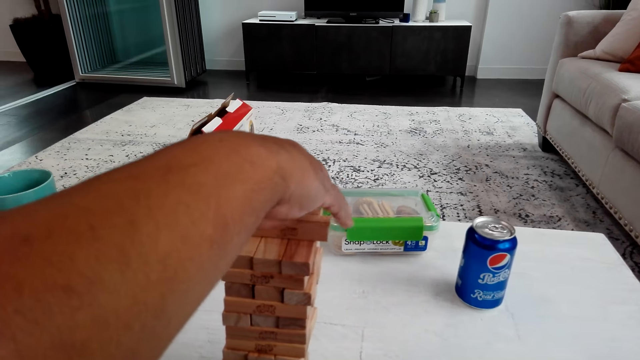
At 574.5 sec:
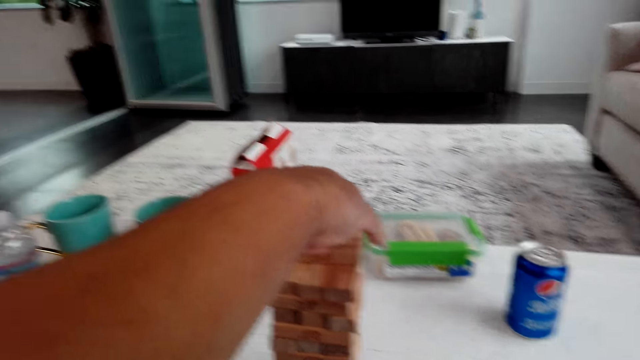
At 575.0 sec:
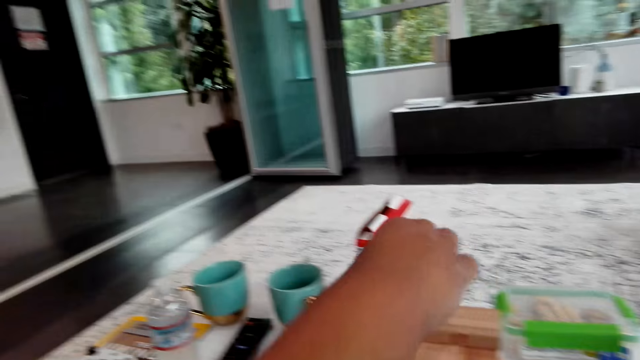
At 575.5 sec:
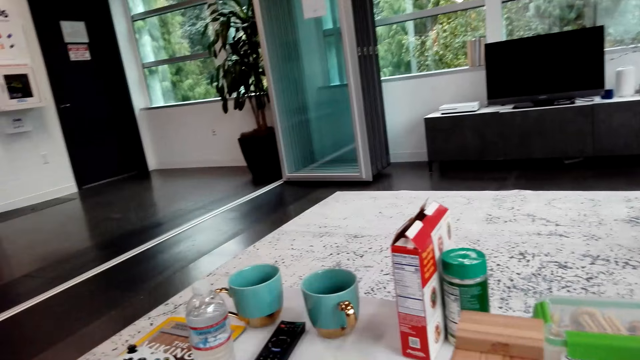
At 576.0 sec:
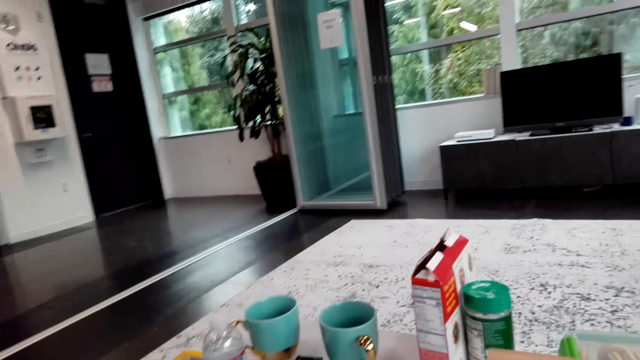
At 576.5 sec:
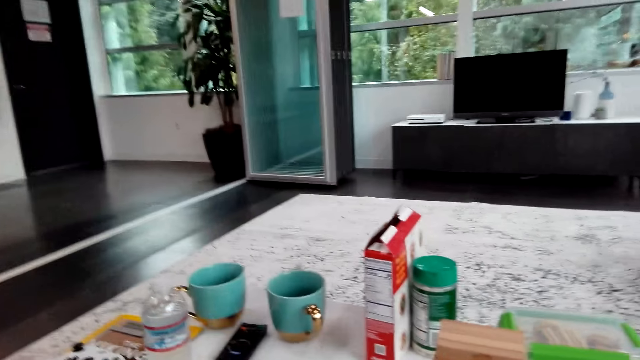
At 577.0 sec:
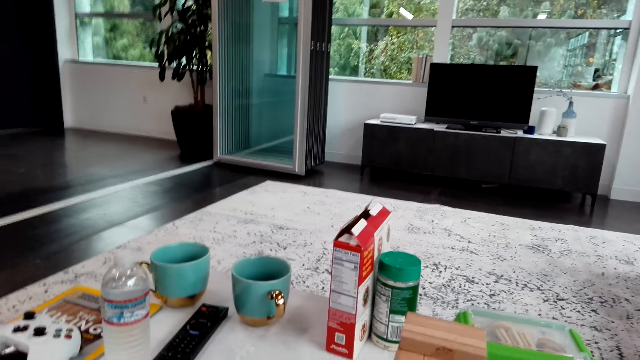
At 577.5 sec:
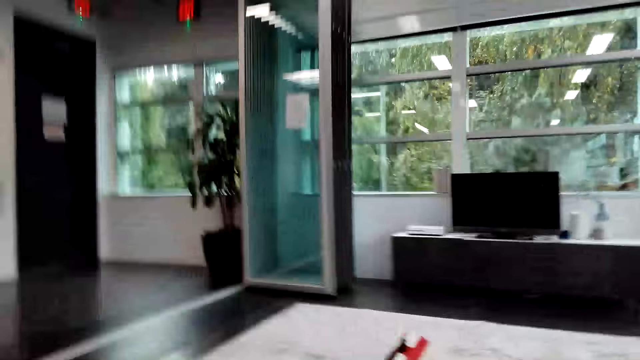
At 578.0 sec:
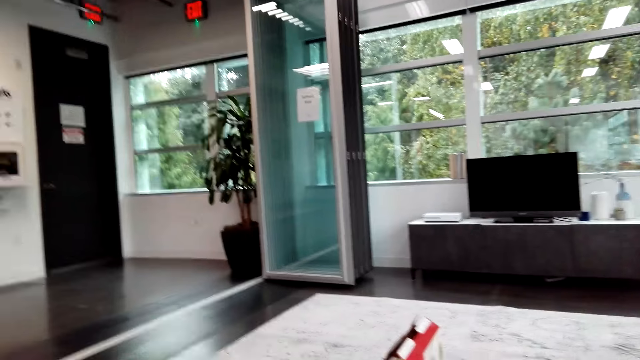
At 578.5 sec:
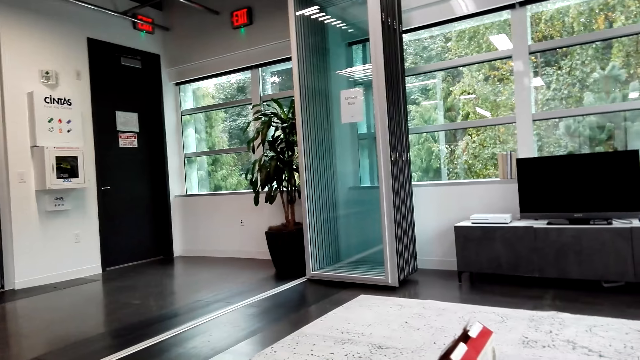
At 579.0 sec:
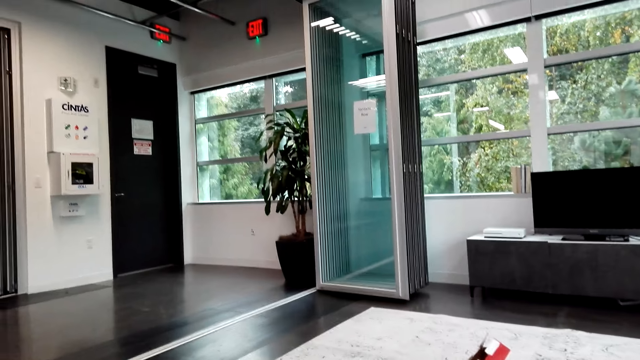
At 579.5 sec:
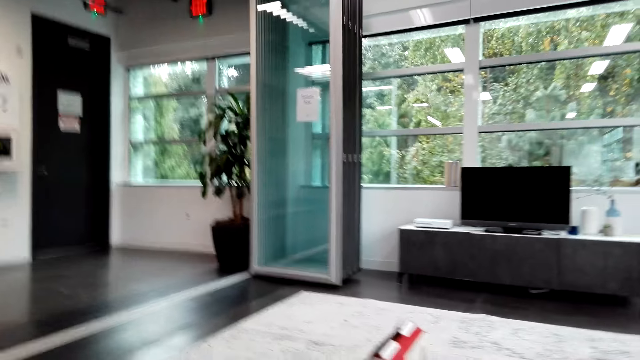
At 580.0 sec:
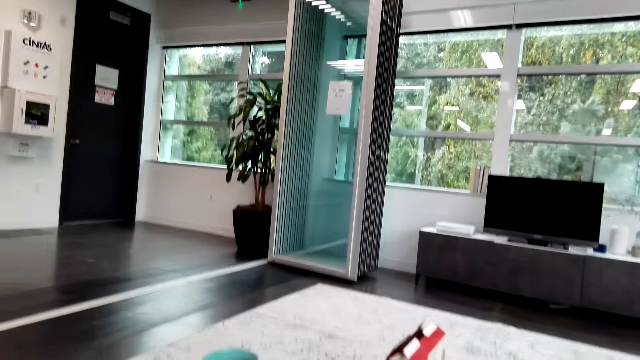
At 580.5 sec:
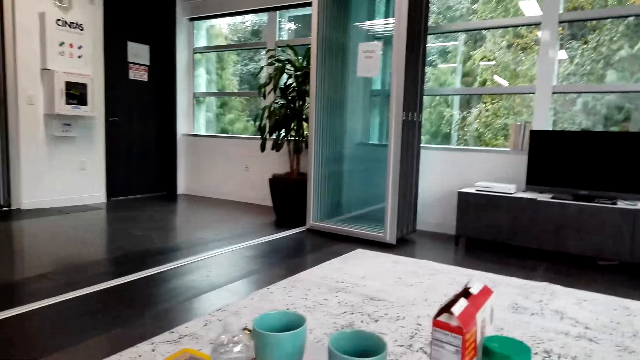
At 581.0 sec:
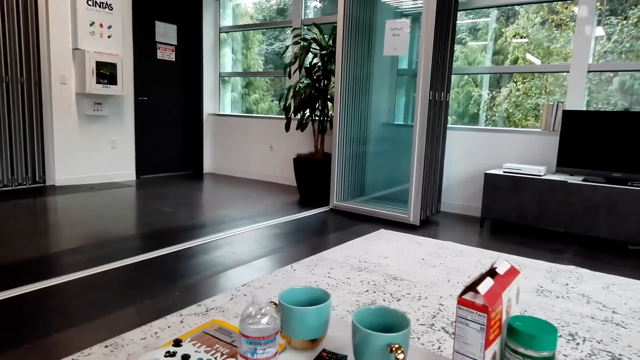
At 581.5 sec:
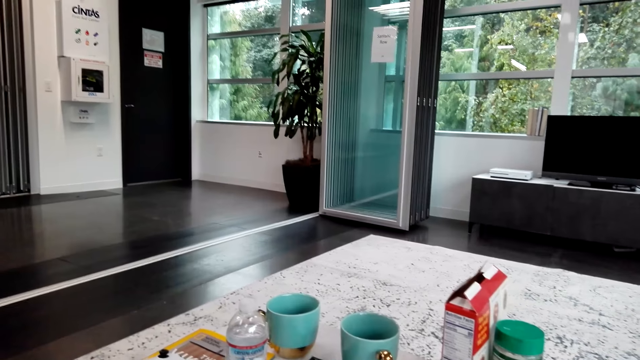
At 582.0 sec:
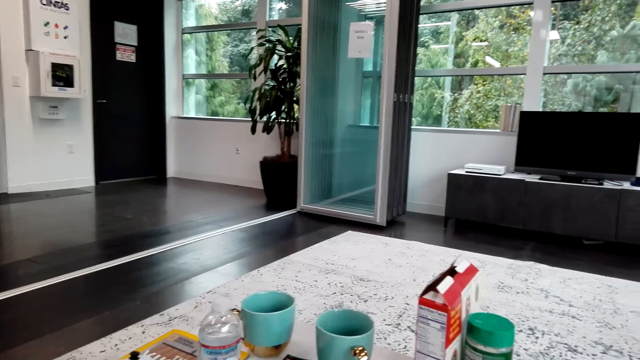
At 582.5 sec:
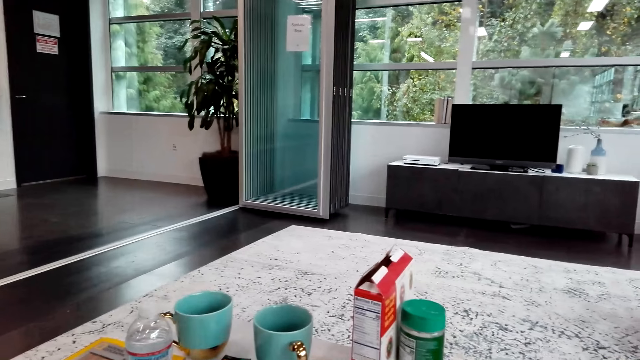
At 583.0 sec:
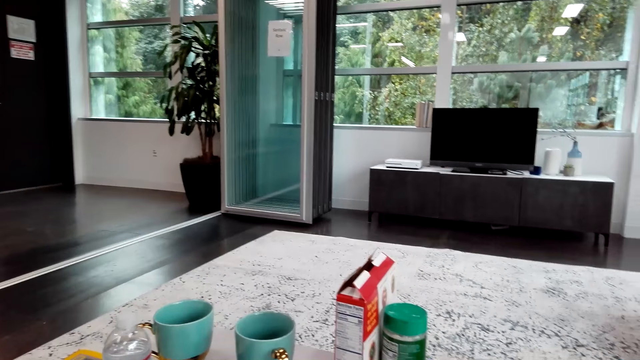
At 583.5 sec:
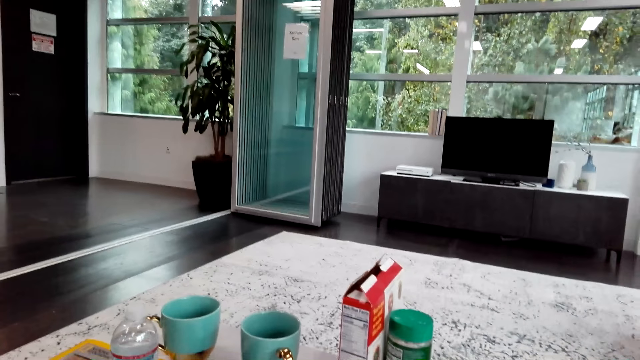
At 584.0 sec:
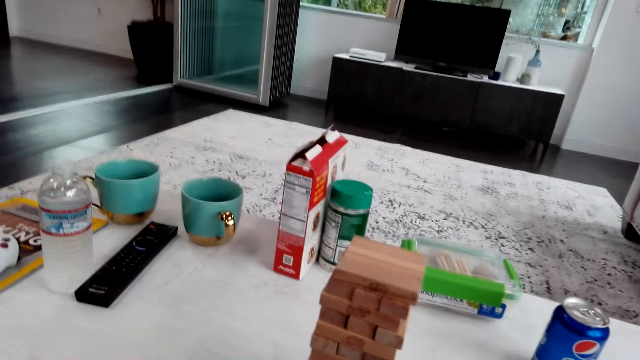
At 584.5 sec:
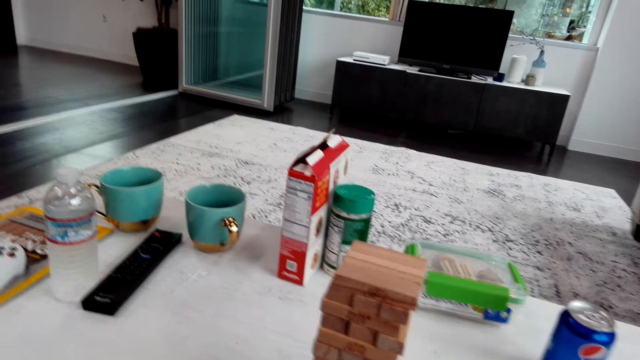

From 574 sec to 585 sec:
The man adjusts the blocks. The camera wearer talks with the man. They look around the room.

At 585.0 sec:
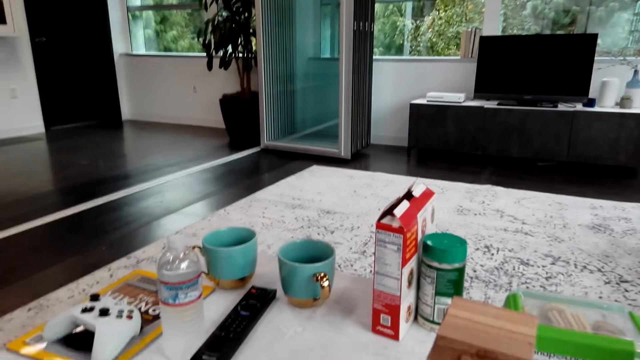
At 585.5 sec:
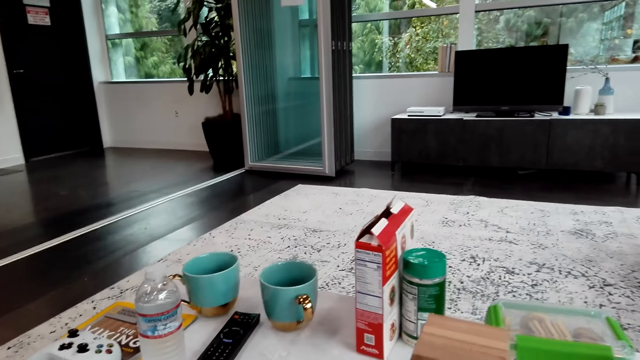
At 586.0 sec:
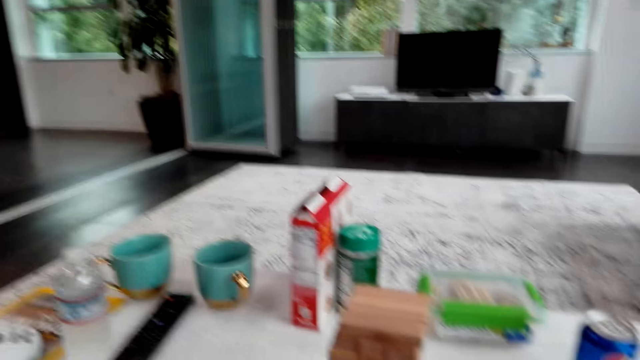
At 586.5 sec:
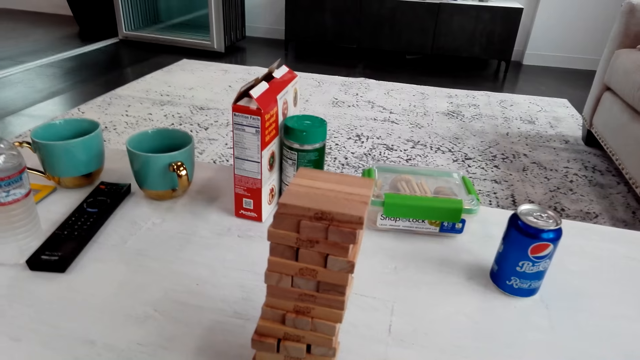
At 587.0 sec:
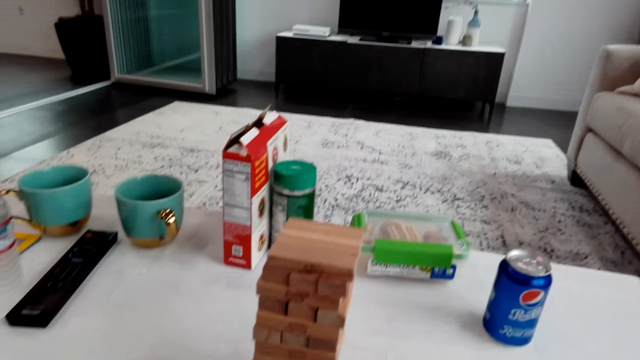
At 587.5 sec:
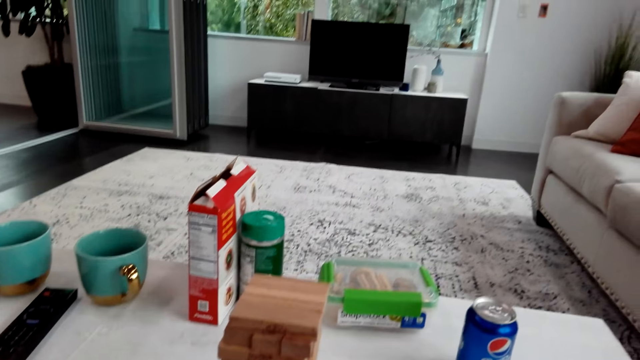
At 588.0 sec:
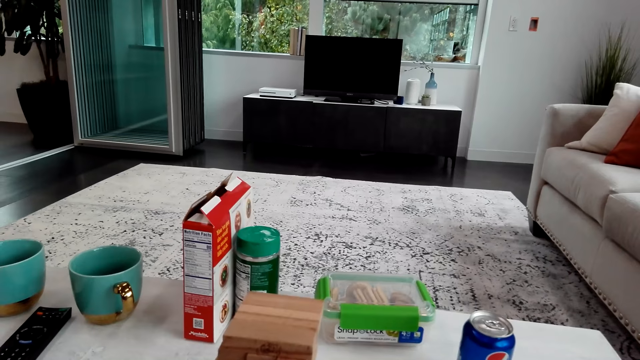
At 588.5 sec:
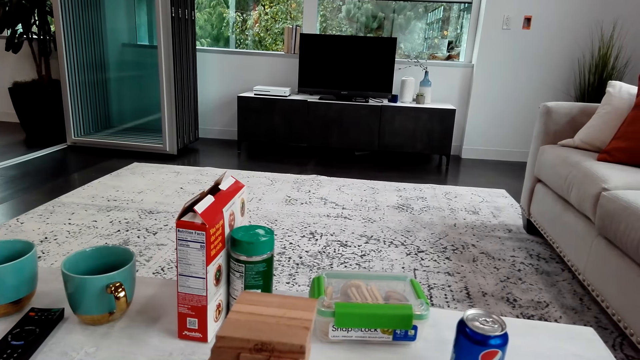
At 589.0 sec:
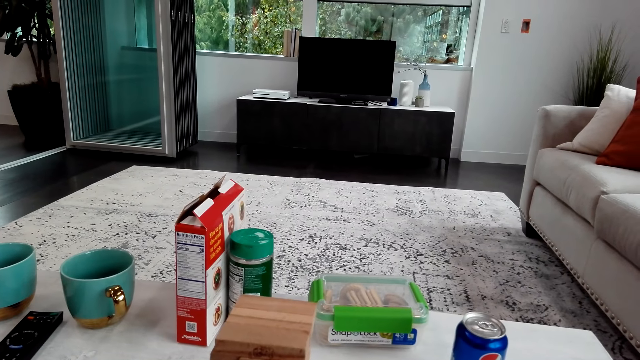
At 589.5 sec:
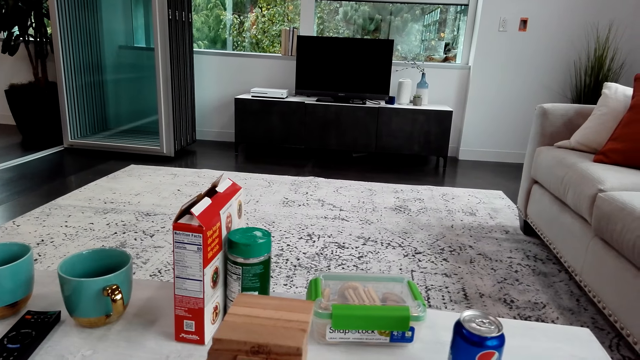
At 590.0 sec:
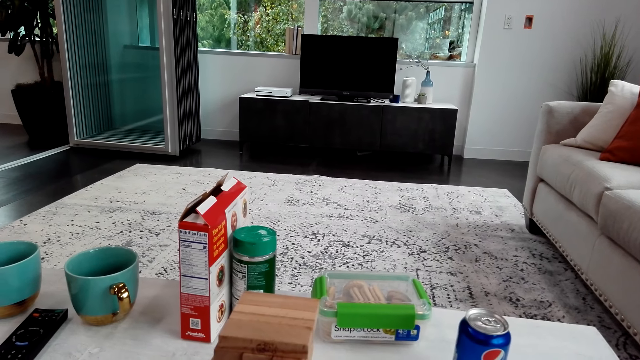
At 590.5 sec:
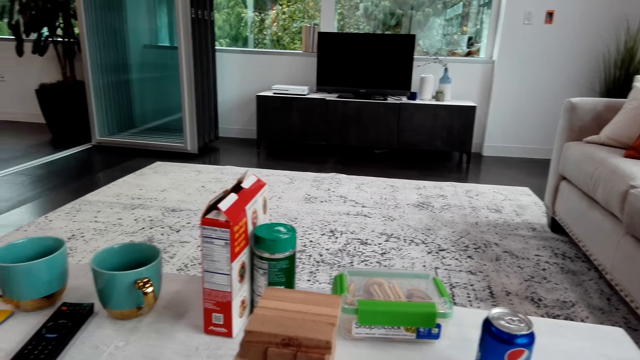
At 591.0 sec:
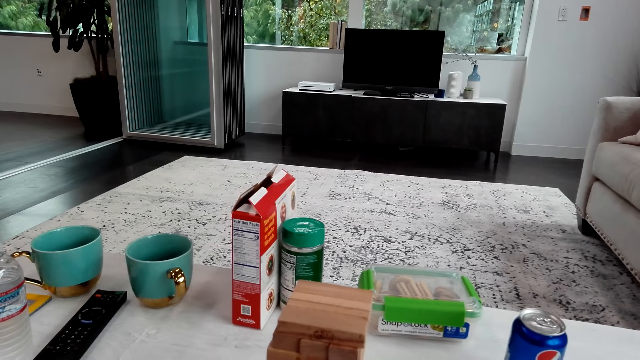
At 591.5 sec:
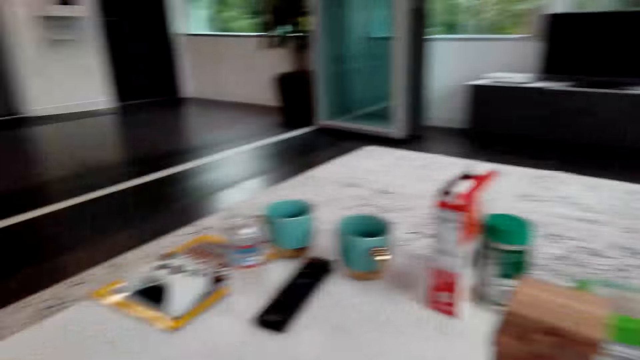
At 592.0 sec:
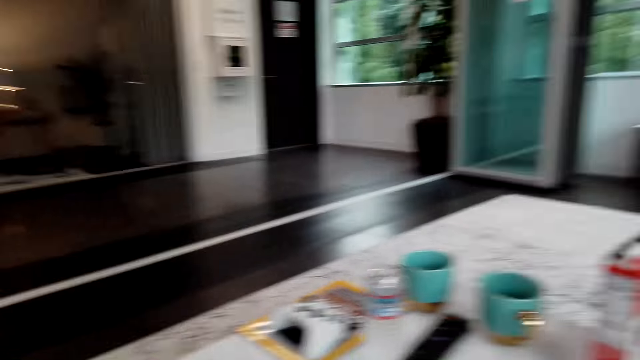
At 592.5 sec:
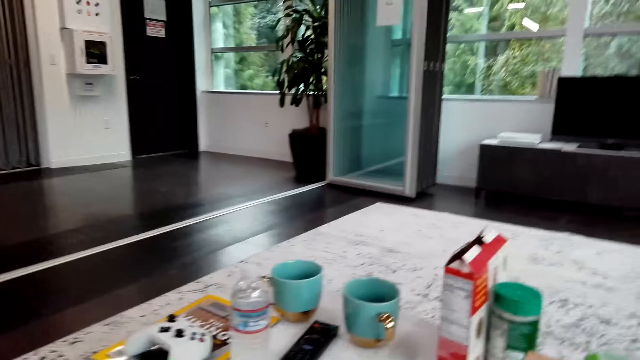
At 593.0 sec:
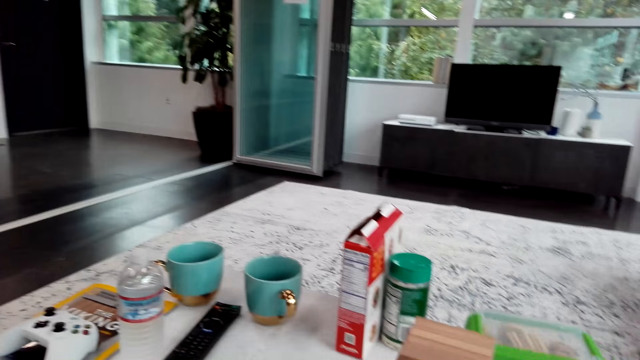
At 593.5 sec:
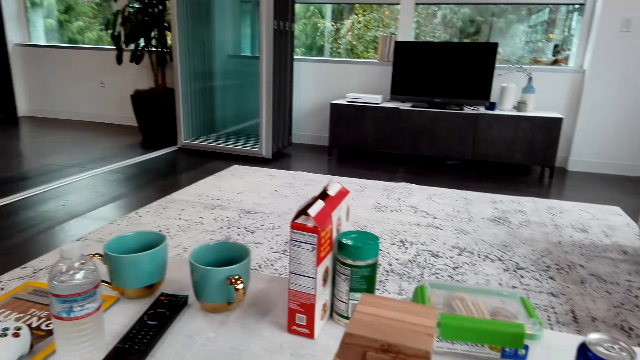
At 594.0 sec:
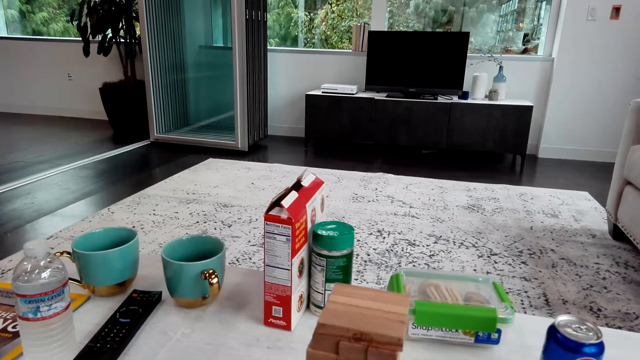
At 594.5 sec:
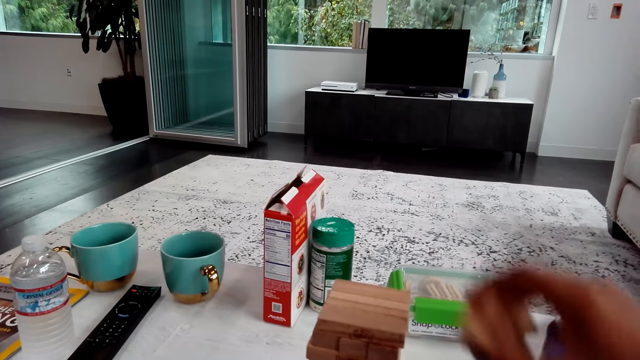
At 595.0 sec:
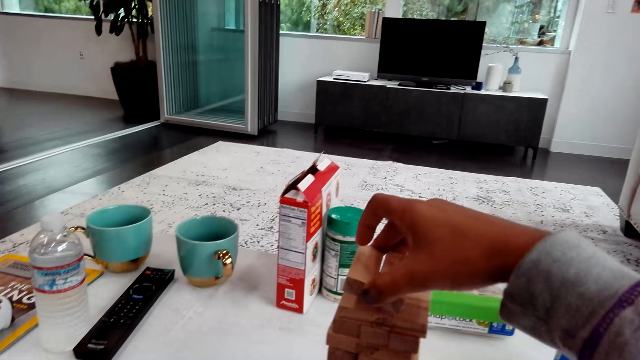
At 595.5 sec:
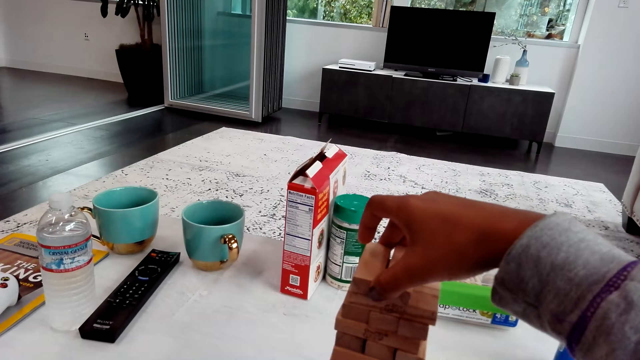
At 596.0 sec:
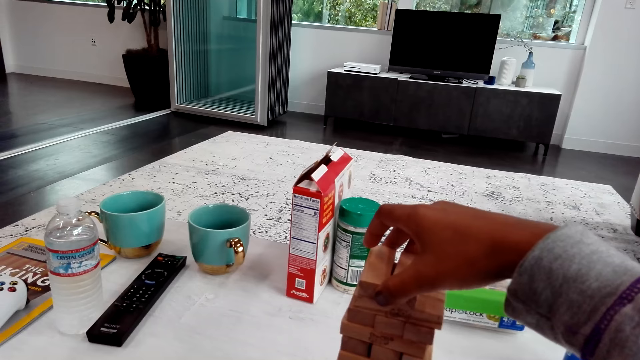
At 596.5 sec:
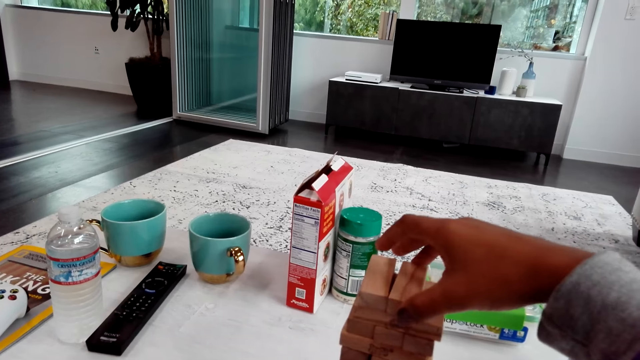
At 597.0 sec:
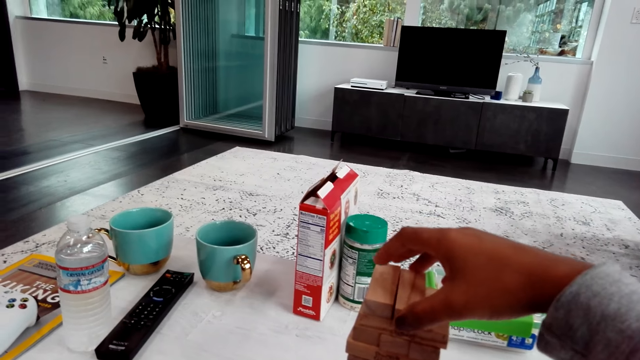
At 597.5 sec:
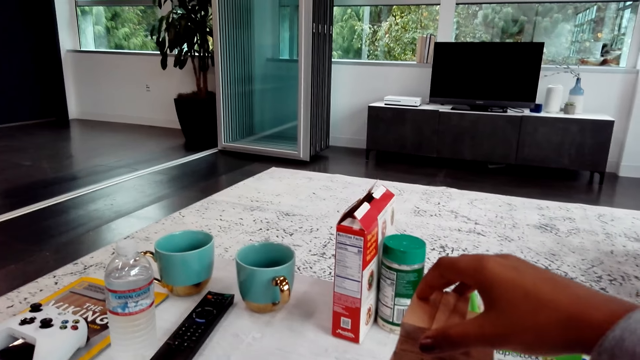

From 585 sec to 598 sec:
The camera wearer looks at the table. They look around the room. They talk with the man. They play the trembling tower and put blocks on the top.
